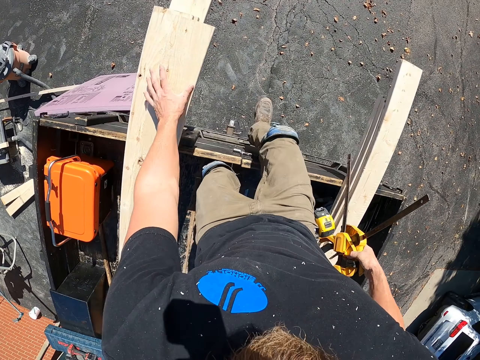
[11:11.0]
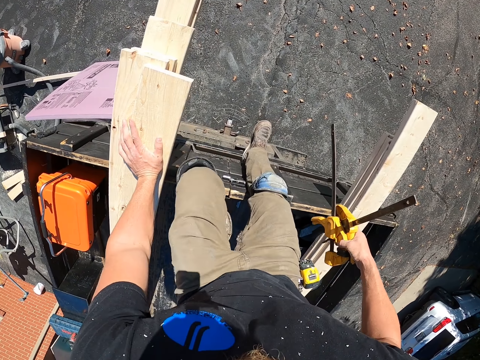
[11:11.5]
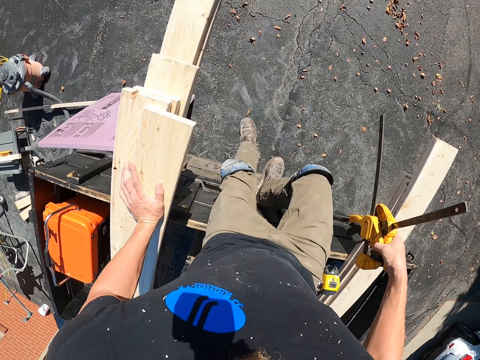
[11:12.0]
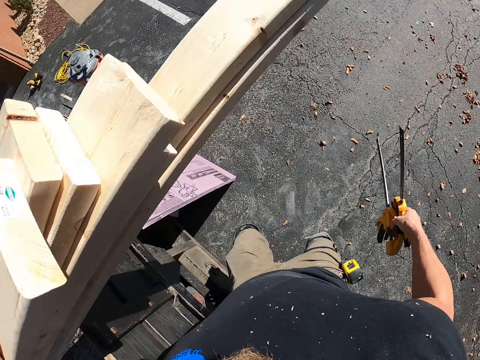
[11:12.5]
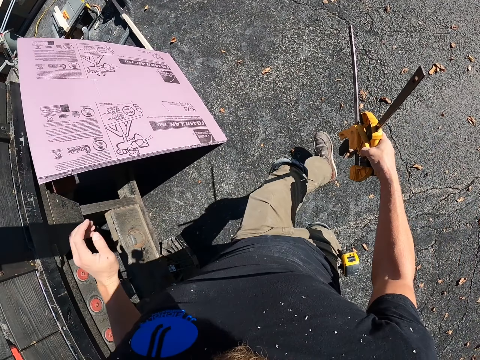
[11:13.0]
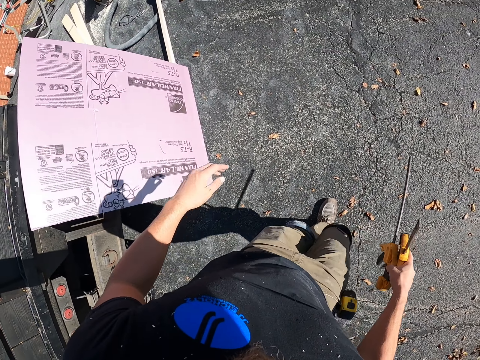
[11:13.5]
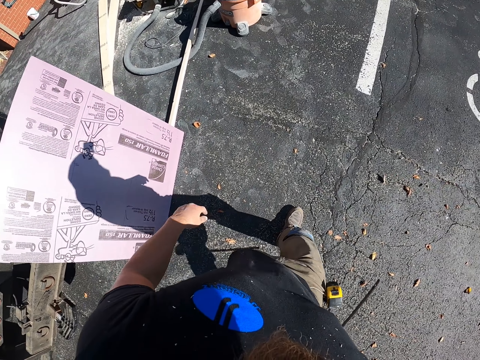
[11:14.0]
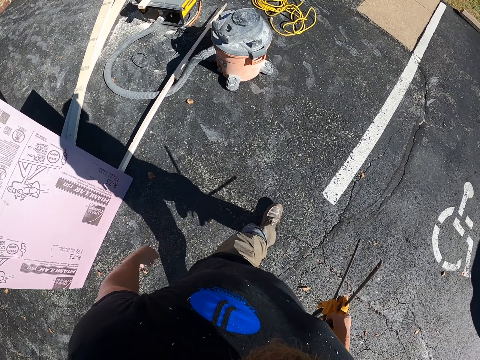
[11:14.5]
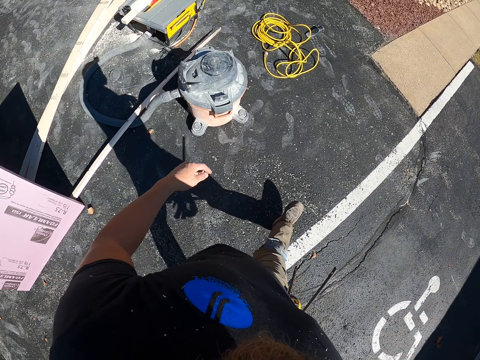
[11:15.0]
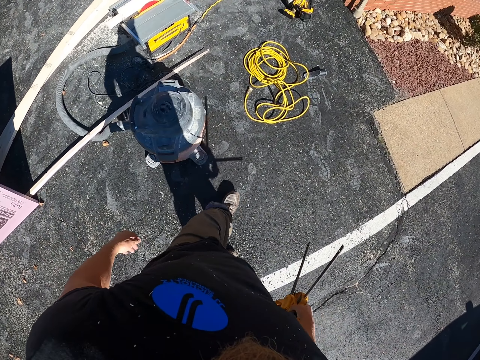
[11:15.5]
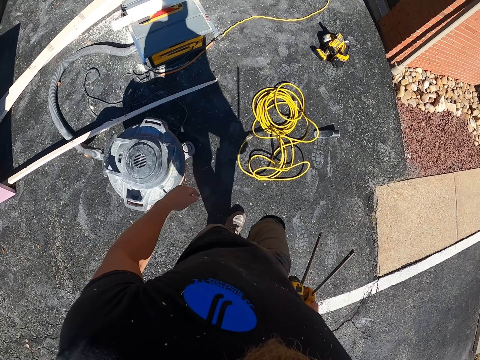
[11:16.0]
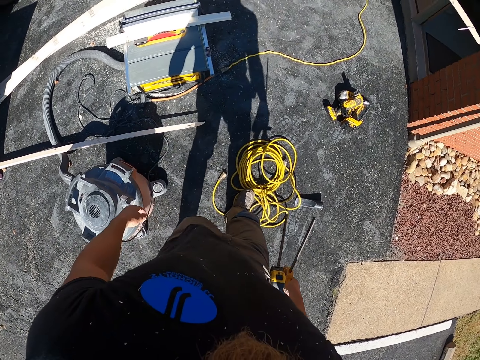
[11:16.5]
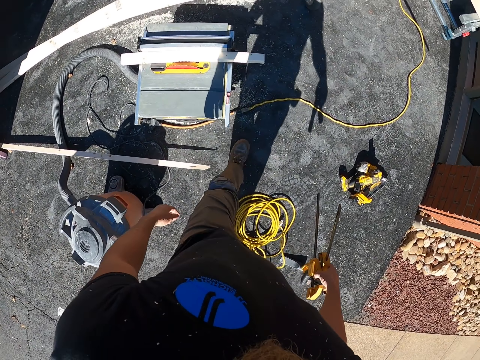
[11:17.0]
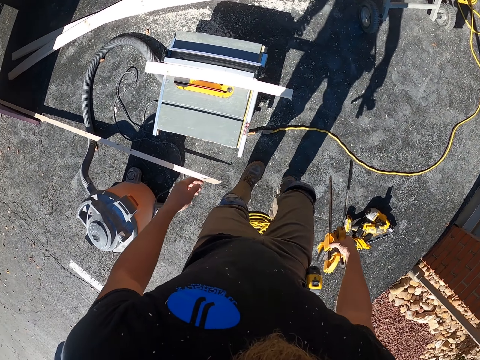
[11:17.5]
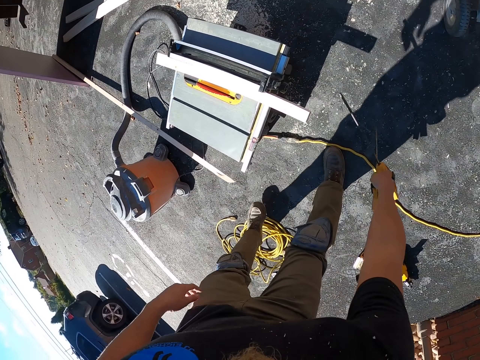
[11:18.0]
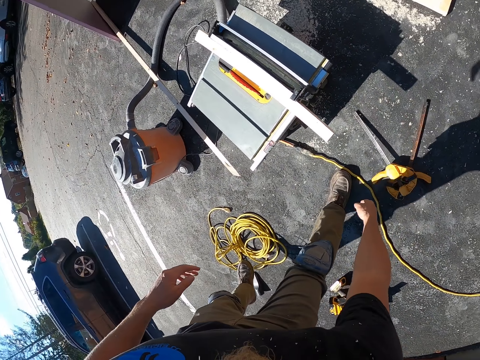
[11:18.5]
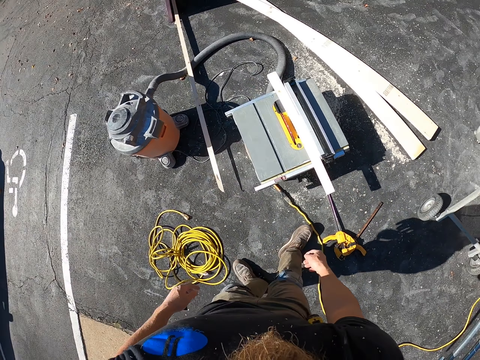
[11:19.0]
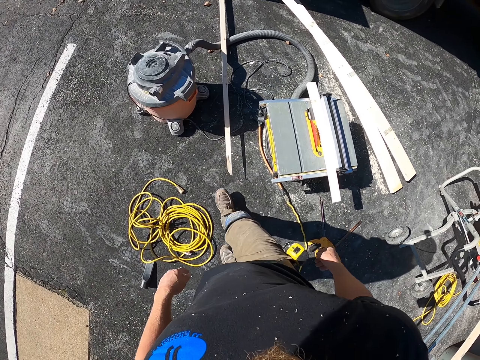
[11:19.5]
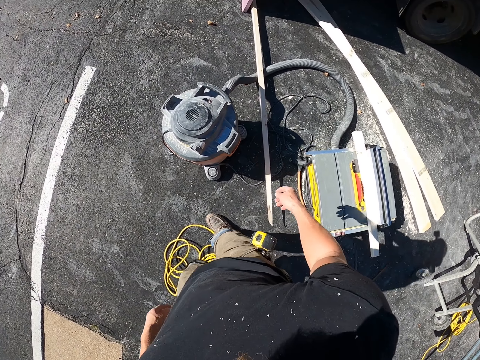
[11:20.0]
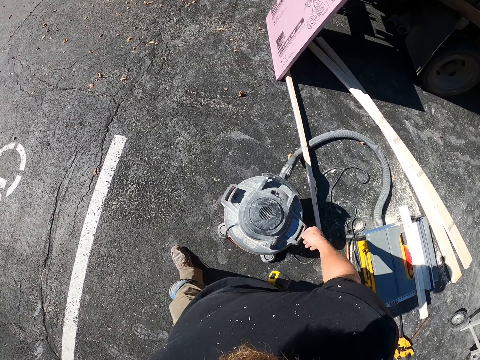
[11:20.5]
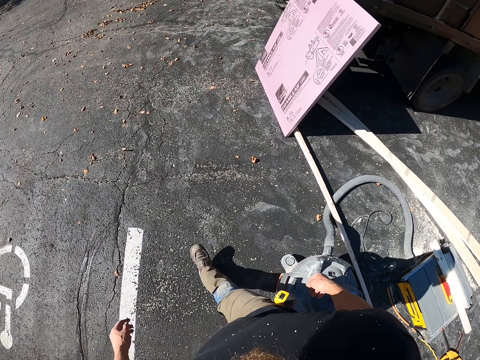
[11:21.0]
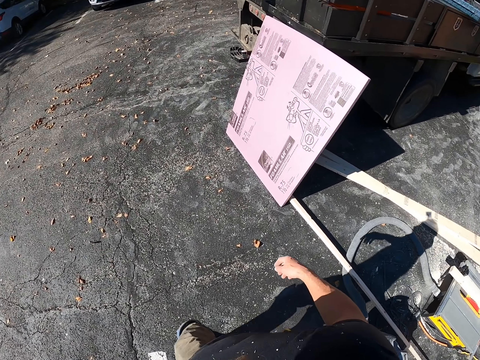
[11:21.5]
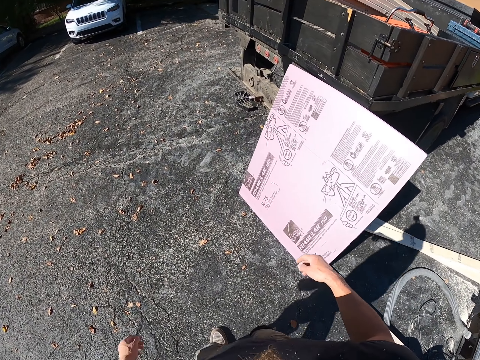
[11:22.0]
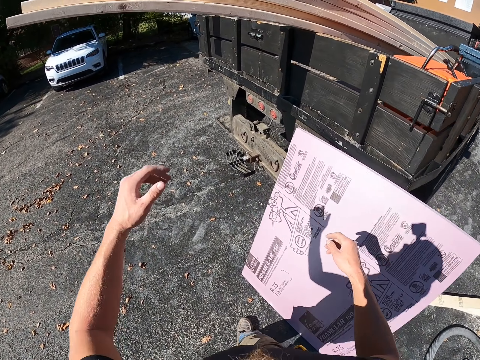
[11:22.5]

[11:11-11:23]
The camera wearer climbs off the lorry. They walk on the parking lot. They walk towards the machine. They put the wood holders or saws on the ground. They walk toward the wood. They walk towards the lorry.

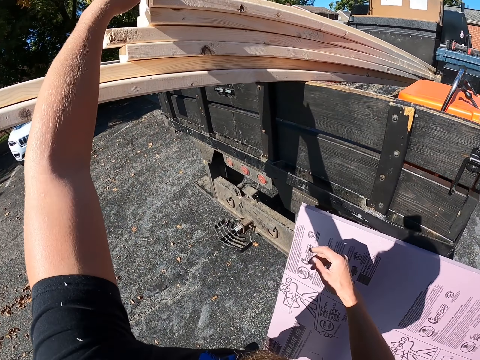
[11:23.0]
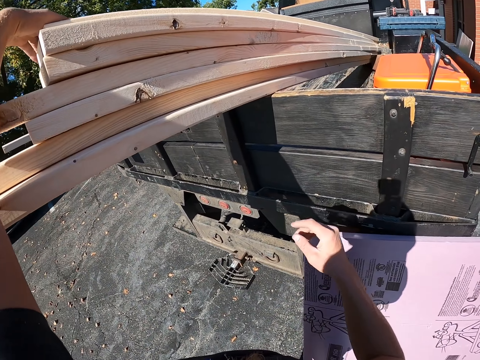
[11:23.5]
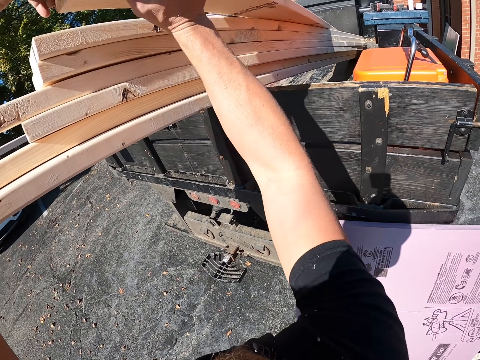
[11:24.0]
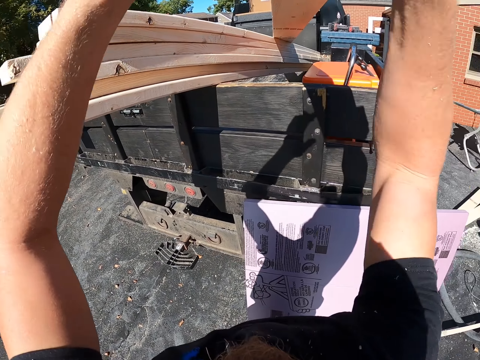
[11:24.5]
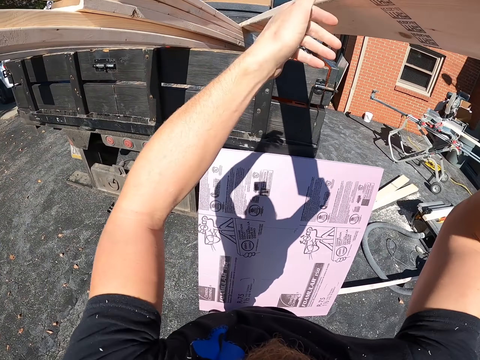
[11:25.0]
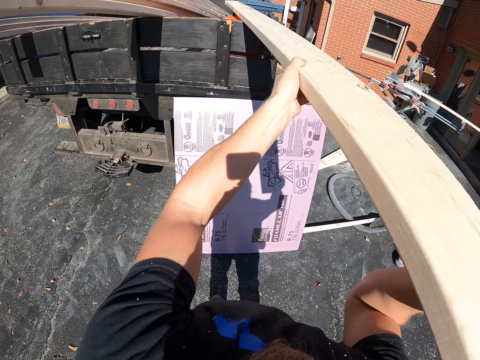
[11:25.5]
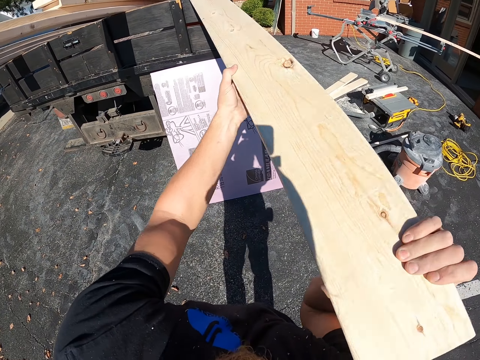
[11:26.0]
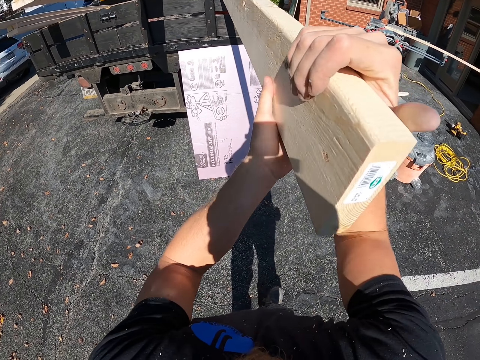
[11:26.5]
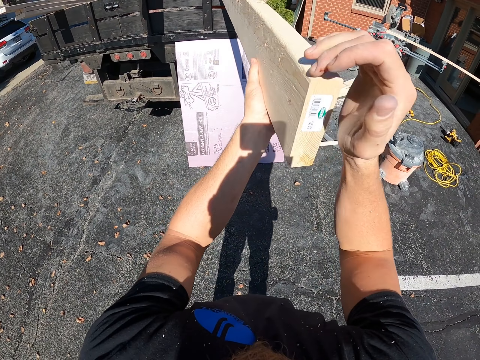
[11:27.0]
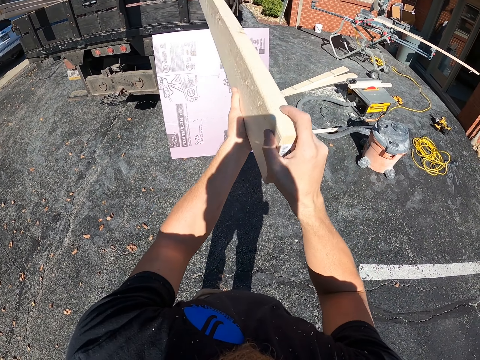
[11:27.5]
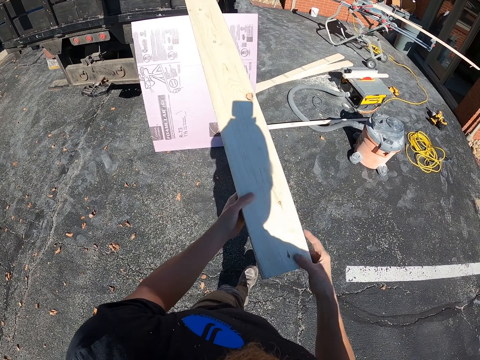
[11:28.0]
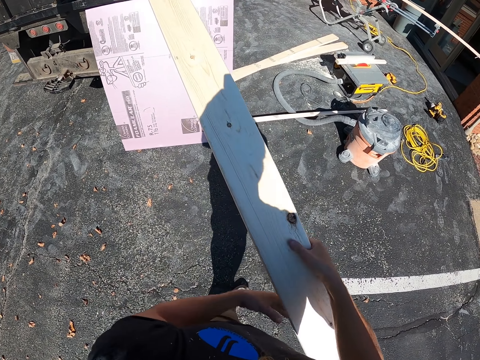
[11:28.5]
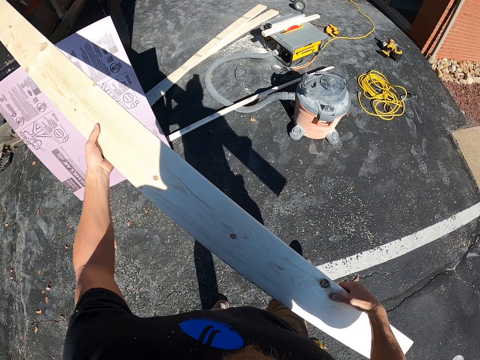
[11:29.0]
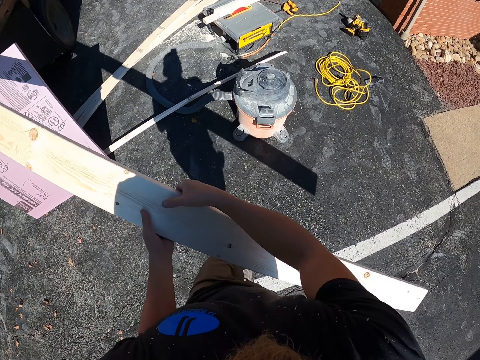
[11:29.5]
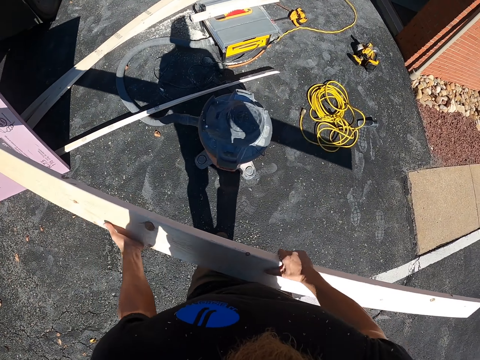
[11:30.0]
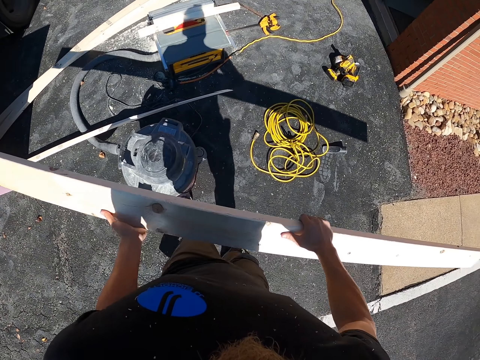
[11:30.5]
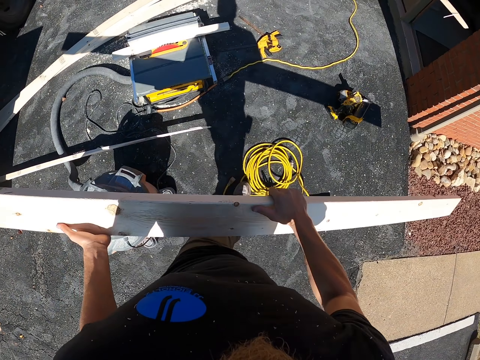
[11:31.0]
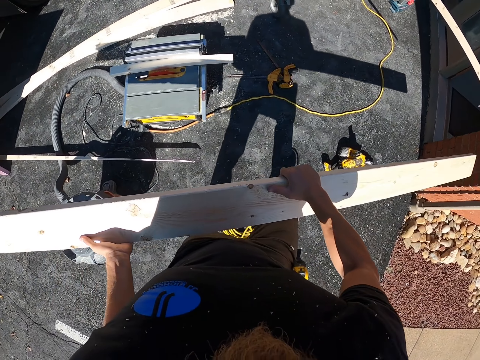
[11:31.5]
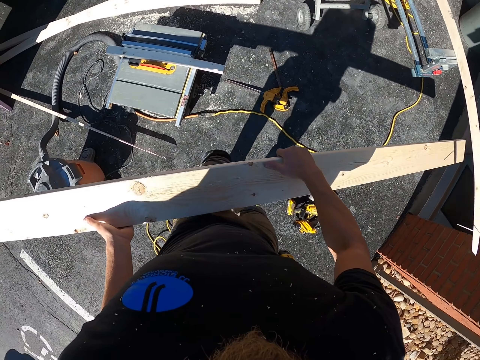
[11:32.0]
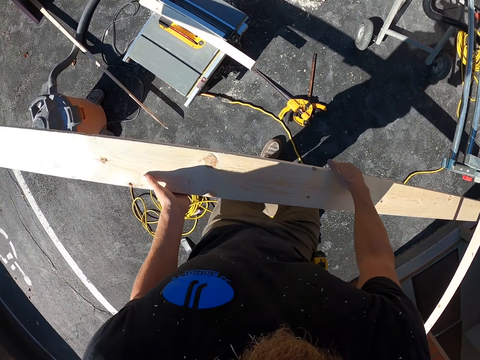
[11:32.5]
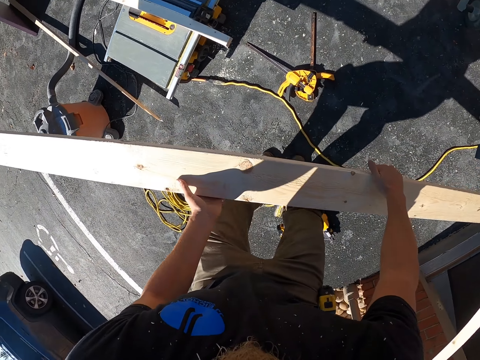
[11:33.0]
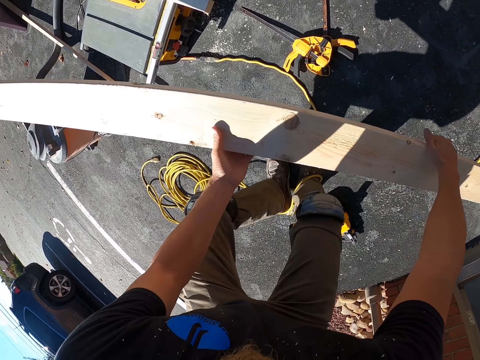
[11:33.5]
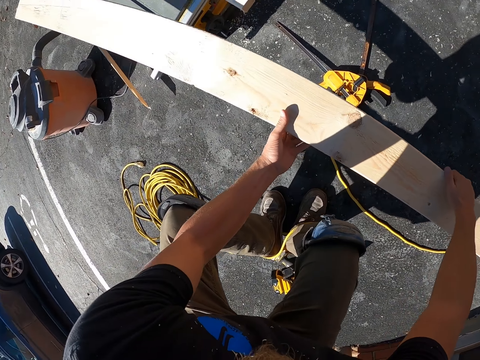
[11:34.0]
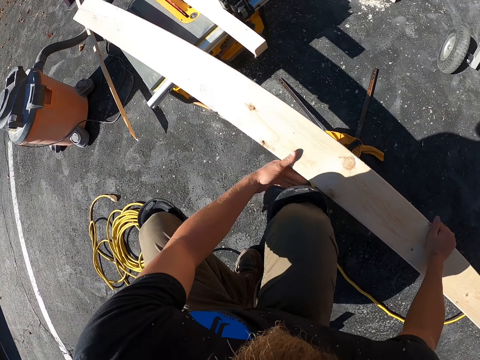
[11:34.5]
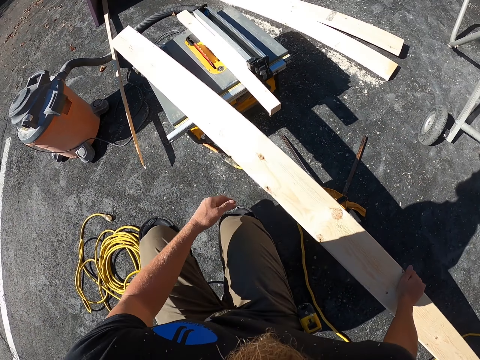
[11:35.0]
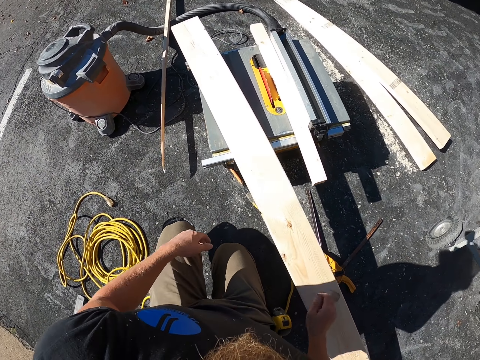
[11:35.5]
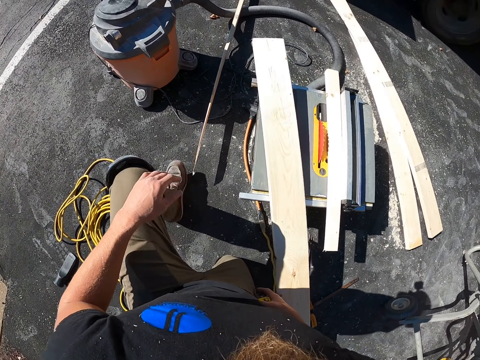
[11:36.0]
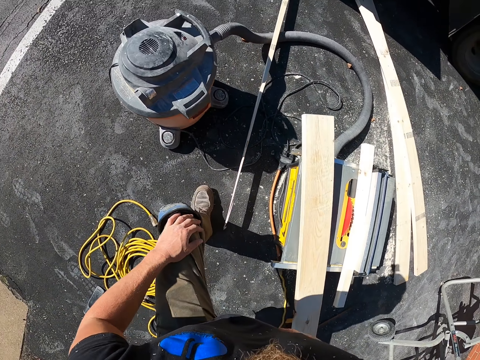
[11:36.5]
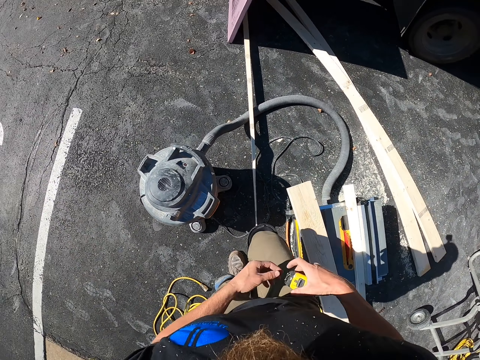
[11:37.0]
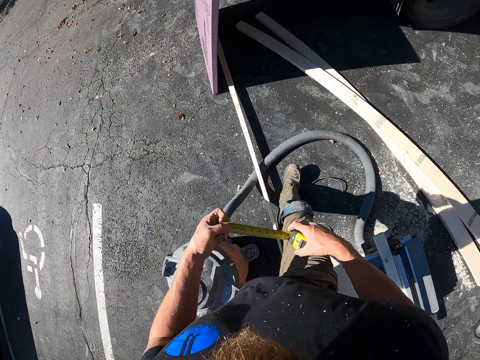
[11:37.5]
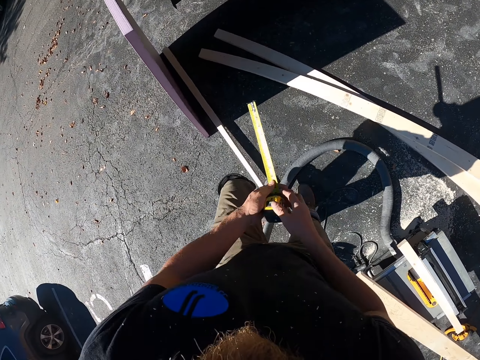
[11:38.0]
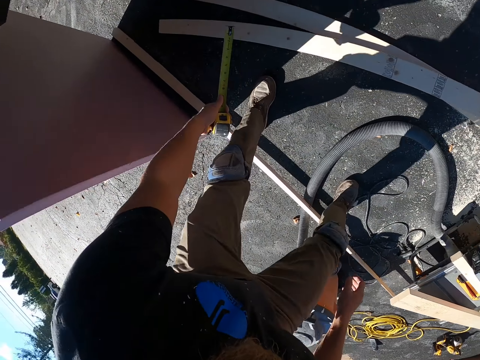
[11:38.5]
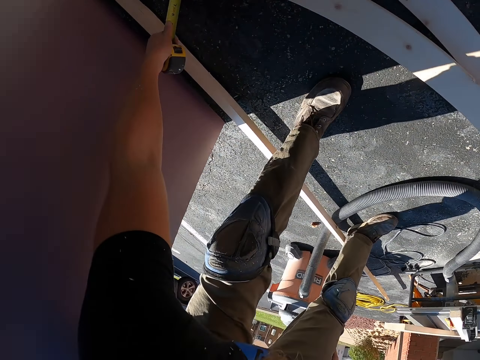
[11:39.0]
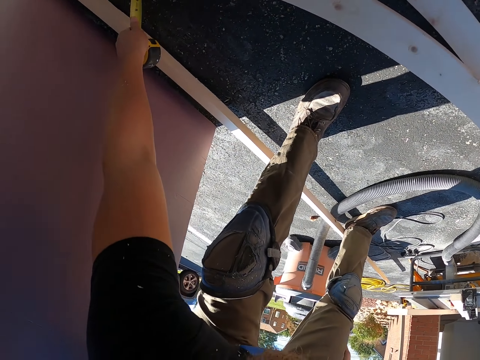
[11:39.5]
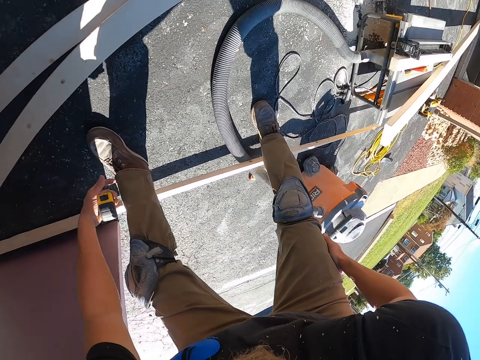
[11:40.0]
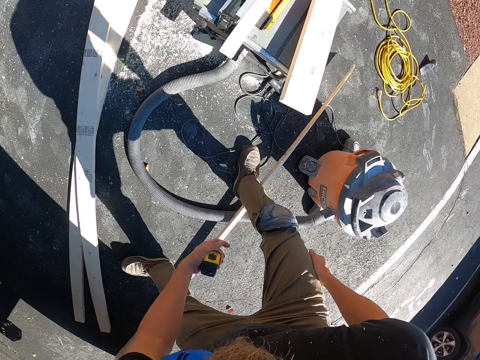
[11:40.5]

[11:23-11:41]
The camera wearer picks wood from the lorry. They hold the wood with both hands. They tilt the wood. They look at the wood. They remove the wood from the lorry. They hold the wood. They put the wood on the cutting machine. They kneel on the ground. They remove the tape measure from the waist. They hold the tape measure. They stretch the tape measure. They measure the wood.
